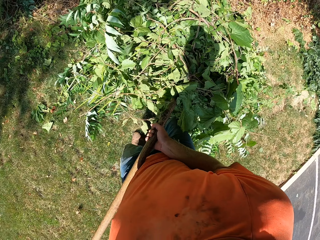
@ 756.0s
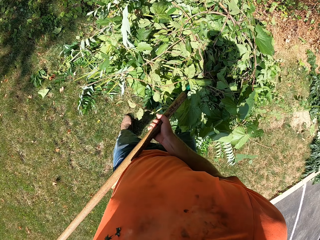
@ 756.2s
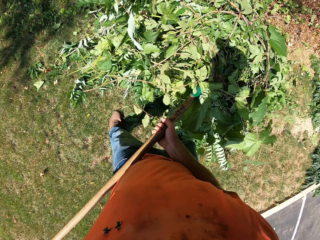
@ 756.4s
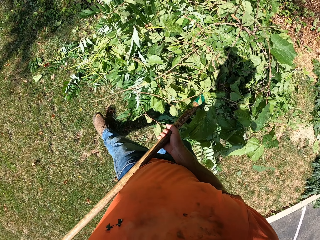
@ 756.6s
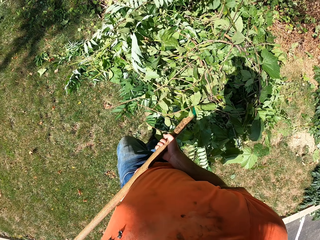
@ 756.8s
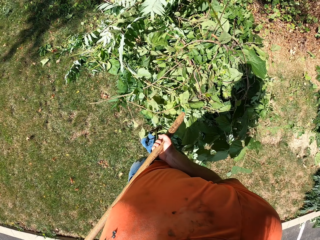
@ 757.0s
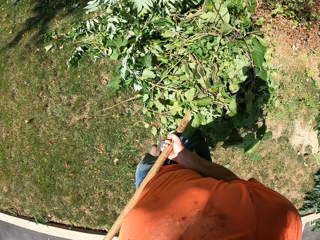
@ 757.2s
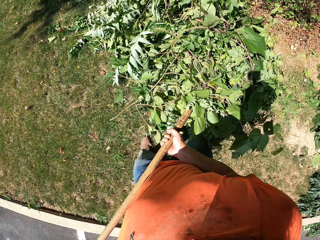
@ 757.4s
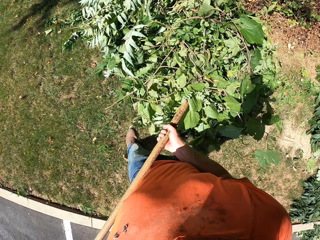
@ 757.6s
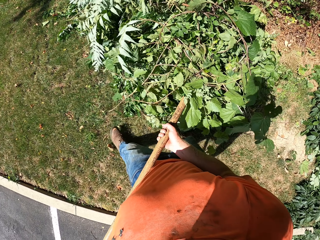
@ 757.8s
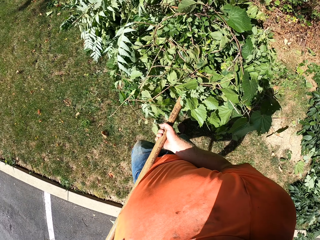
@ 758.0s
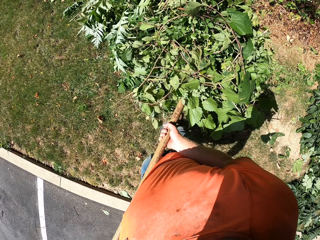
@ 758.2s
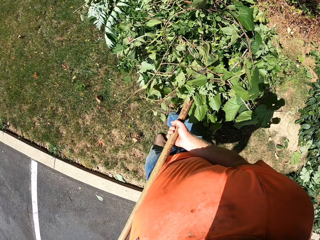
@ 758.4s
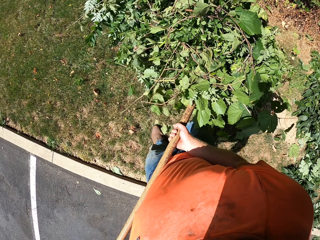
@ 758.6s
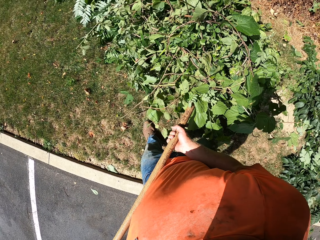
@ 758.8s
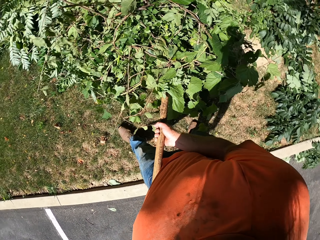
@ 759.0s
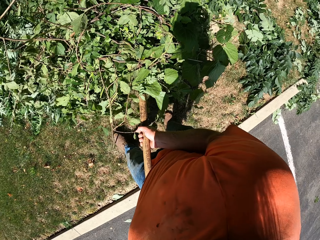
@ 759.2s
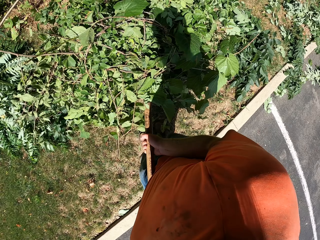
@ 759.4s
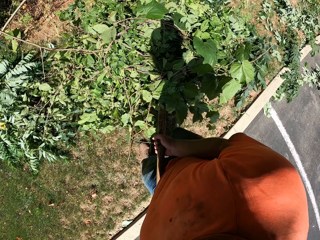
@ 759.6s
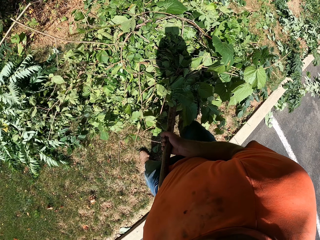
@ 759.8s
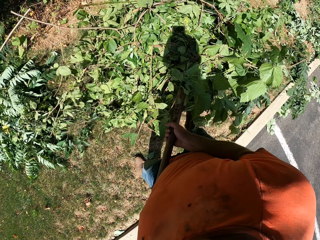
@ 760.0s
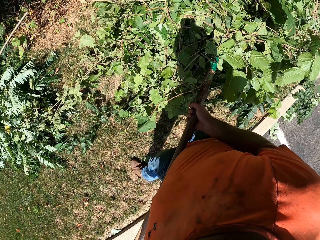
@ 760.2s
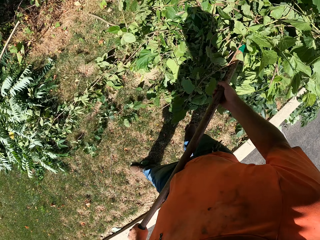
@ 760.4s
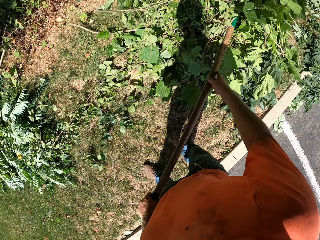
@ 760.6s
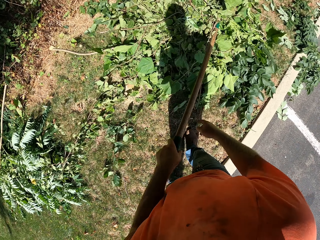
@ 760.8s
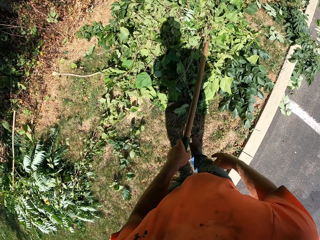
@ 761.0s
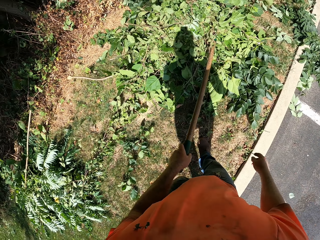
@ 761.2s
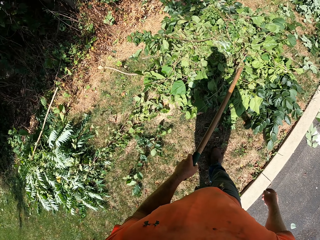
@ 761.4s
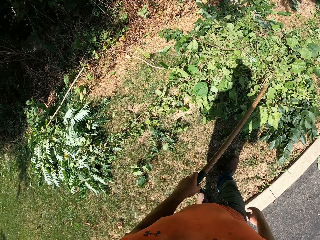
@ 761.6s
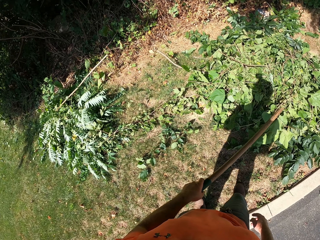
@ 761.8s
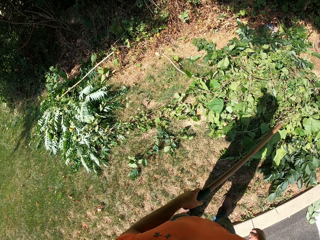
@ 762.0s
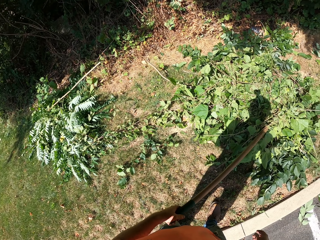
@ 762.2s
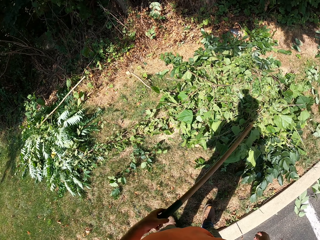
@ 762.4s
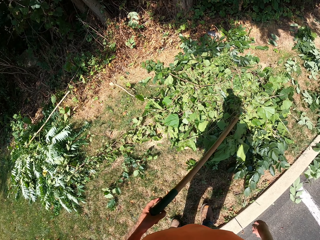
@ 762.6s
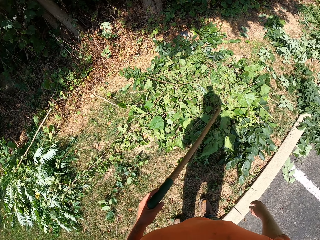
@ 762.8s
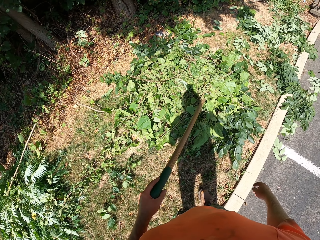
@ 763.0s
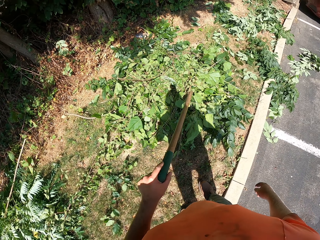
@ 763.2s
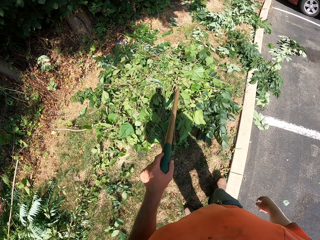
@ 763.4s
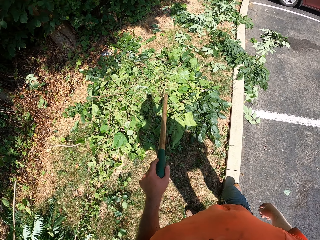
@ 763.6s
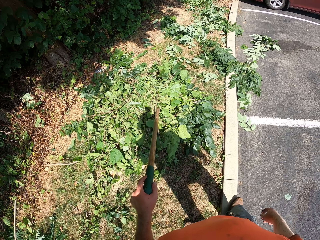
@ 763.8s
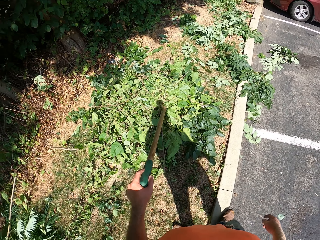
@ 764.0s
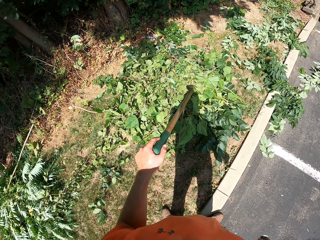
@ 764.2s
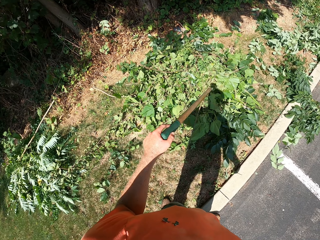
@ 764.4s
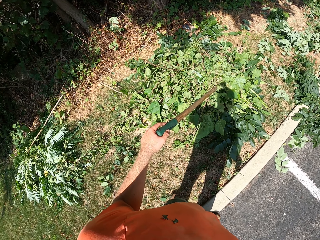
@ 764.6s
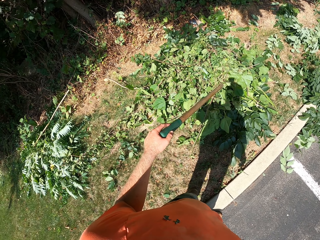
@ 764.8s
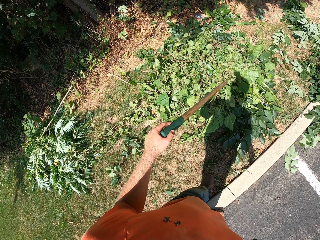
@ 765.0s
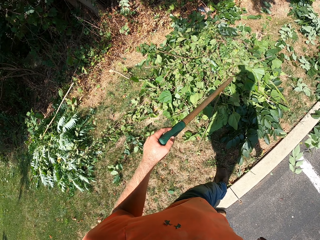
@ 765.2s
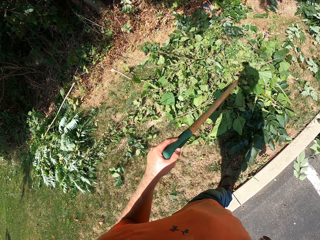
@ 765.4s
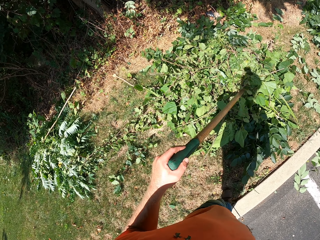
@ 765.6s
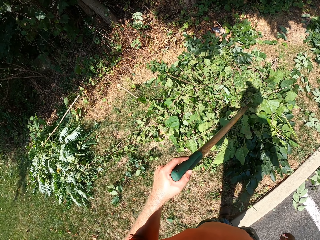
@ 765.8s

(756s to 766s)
The camera wearer puts the leaves on the ground.

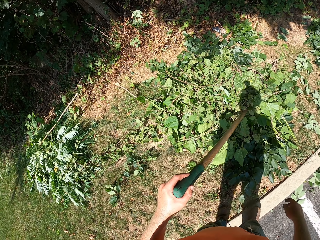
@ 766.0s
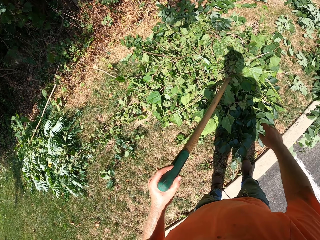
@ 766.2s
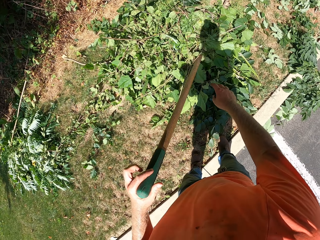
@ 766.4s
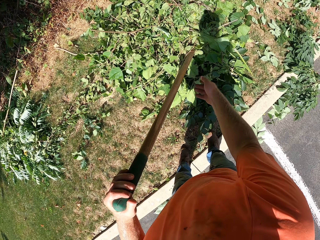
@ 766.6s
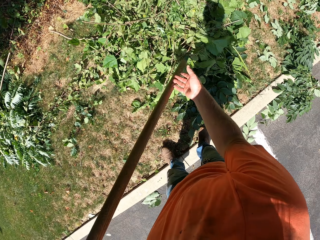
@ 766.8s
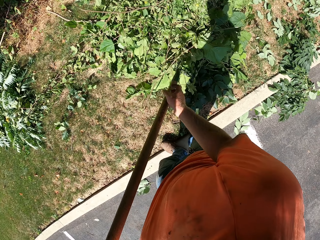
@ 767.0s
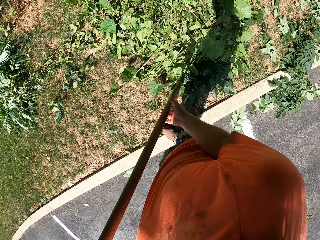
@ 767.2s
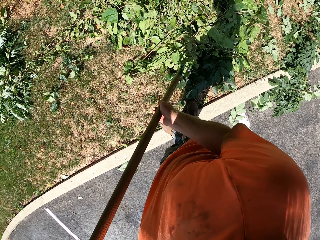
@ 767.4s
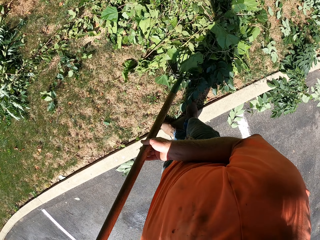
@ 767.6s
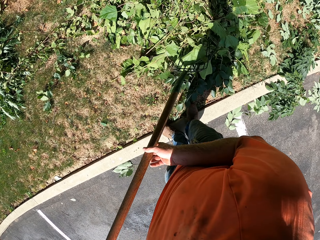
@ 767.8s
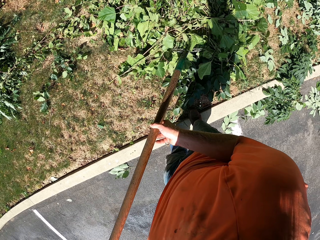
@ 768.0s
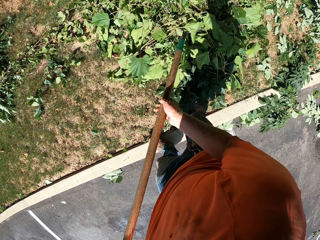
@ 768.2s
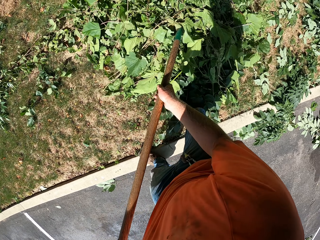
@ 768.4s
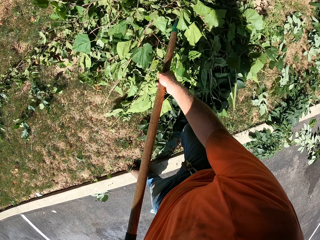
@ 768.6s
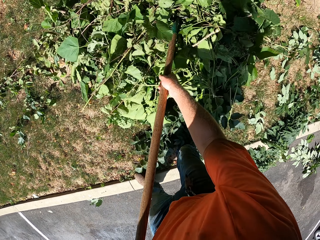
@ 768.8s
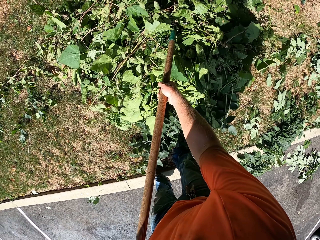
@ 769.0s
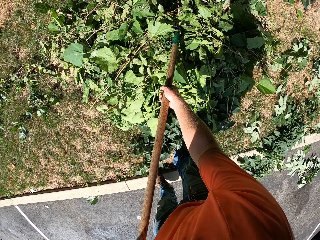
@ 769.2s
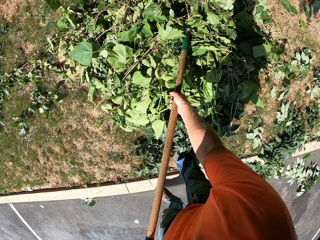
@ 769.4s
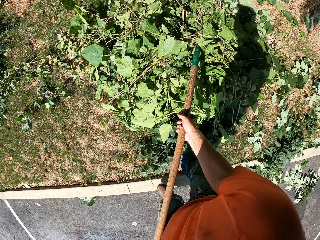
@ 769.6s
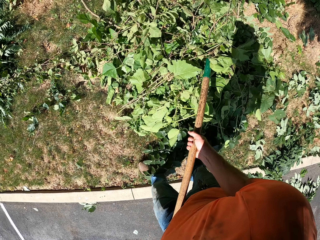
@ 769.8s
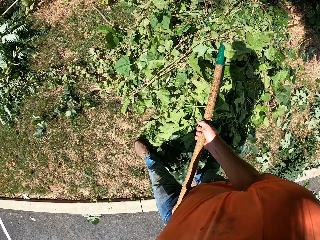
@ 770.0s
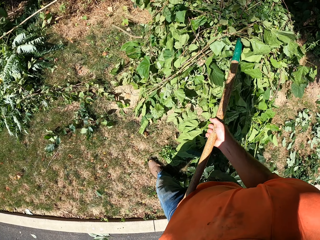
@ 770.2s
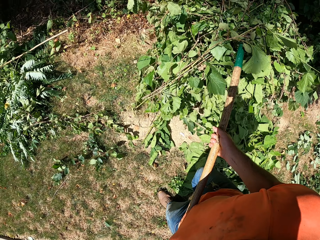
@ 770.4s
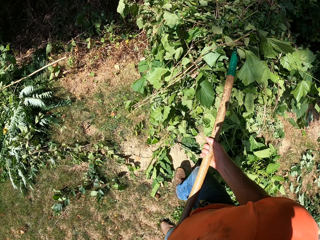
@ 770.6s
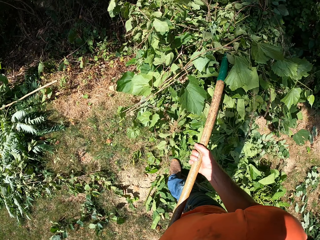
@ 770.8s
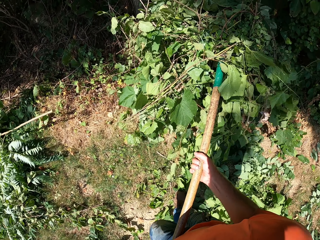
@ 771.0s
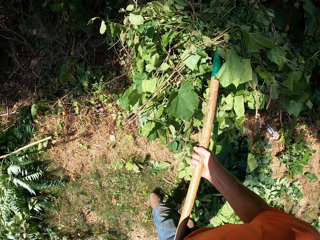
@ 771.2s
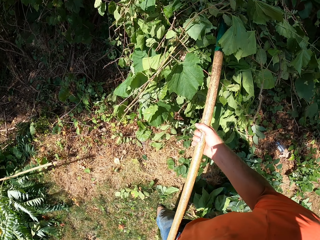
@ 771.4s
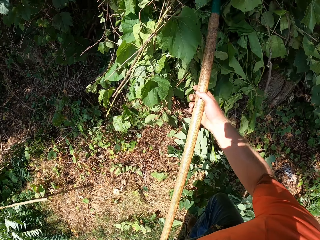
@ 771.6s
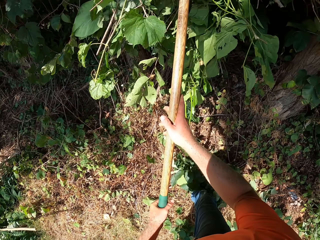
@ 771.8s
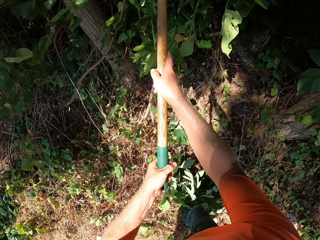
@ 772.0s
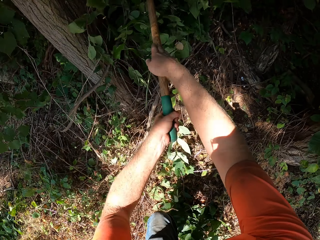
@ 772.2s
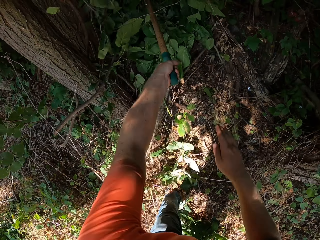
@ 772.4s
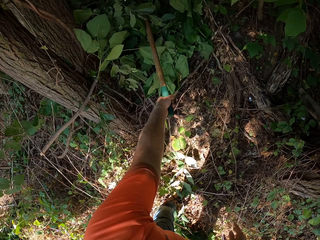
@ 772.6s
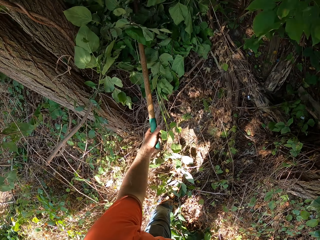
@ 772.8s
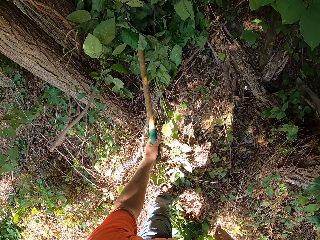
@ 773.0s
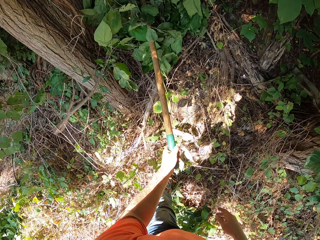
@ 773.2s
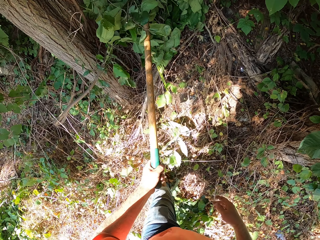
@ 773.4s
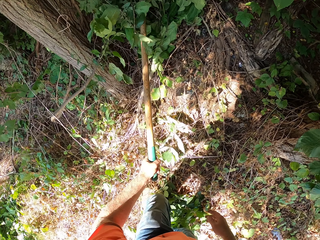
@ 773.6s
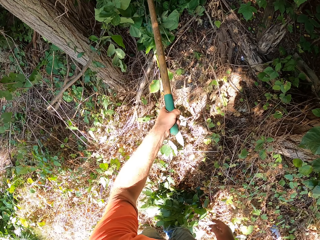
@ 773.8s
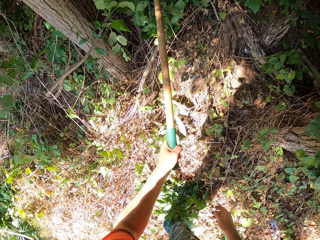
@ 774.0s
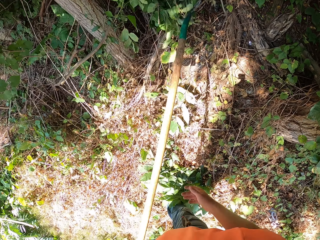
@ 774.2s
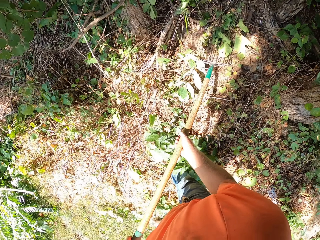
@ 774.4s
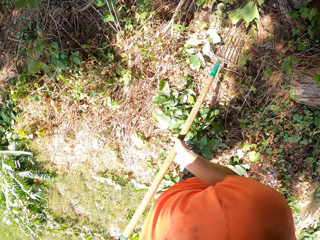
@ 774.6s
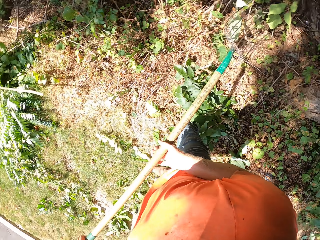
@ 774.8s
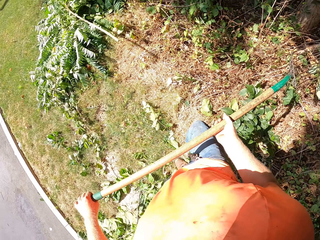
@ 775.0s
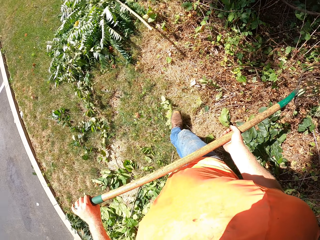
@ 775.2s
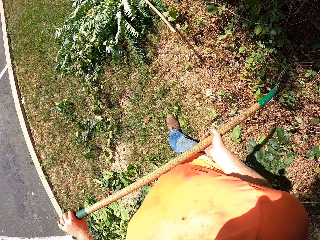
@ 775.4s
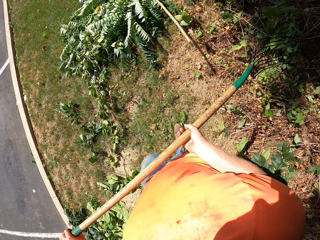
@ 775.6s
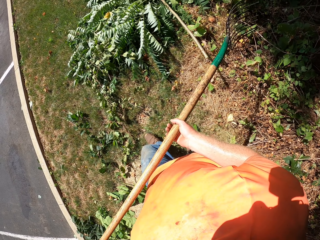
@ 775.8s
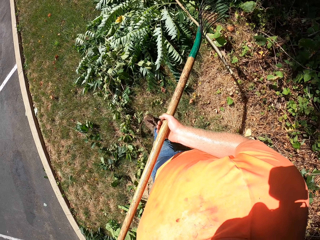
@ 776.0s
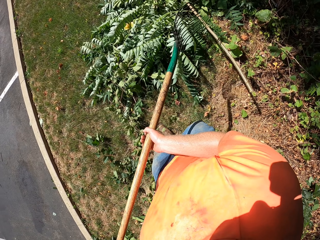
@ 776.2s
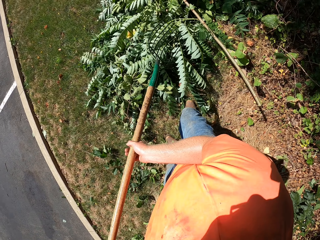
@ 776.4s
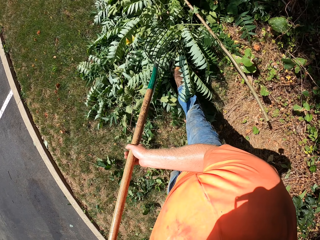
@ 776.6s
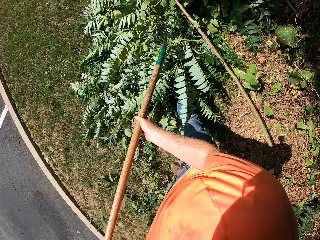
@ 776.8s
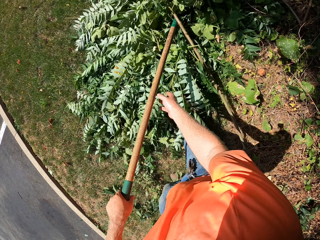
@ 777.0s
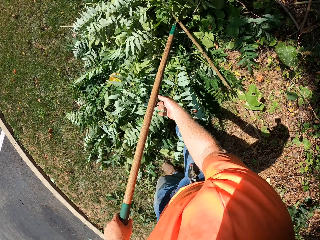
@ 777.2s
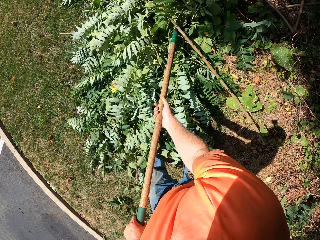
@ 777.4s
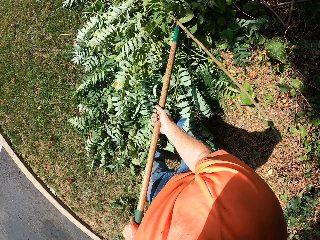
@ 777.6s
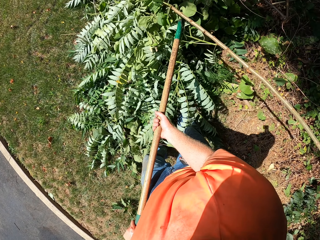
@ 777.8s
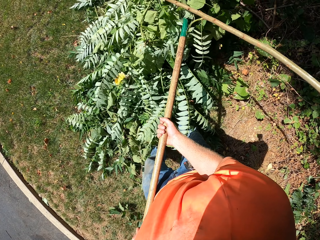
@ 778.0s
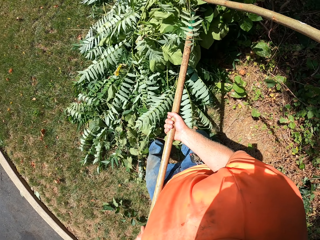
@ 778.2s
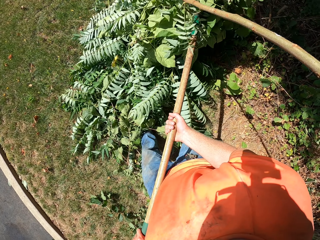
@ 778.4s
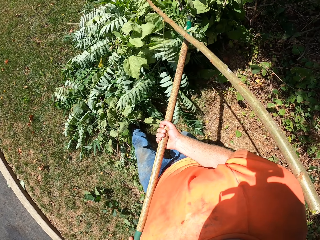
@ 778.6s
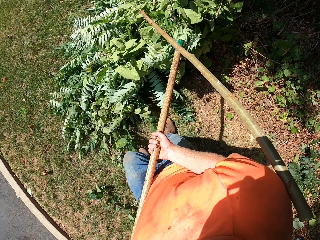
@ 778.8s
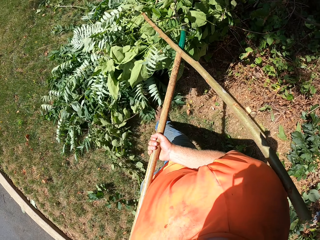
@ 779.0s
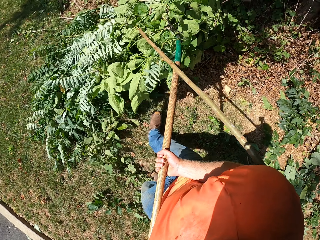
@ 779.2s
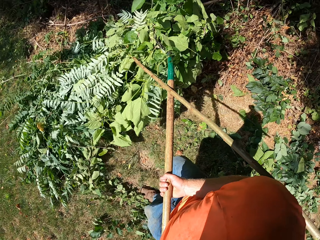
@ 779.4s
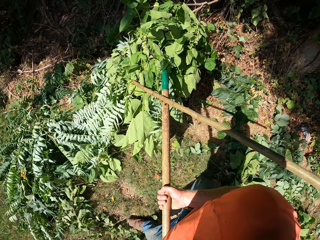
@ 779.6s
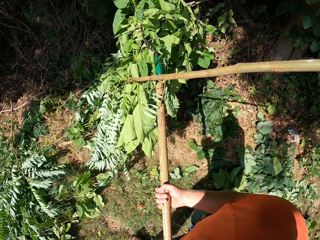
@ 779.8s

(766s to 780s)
The camera wearer packs the branches into a bush with the rake in both hands. They touch the rake with the right hand. They carry leaves using the rake. They carry leaves using the rake again. They pack the branches into the bush with the rake in both hands. They put the leaves on the ground.
